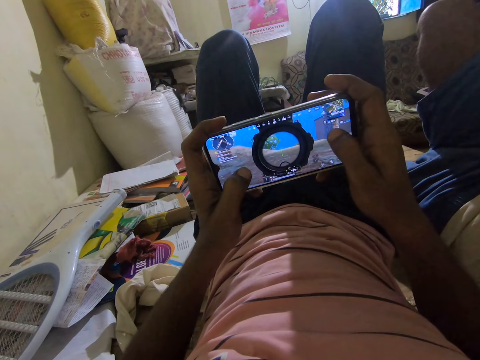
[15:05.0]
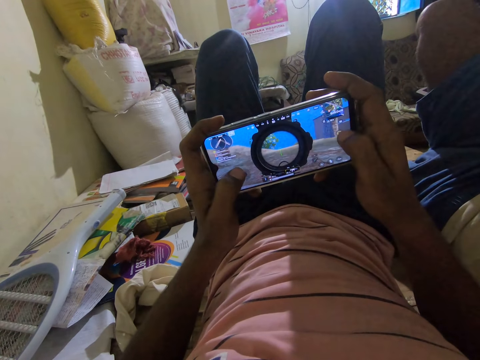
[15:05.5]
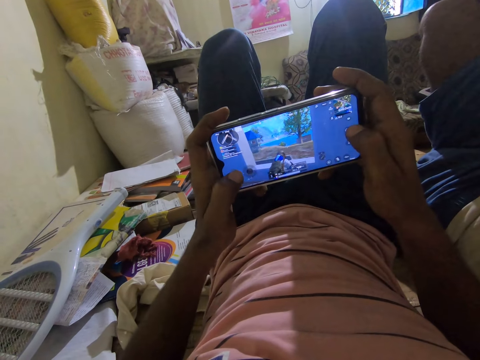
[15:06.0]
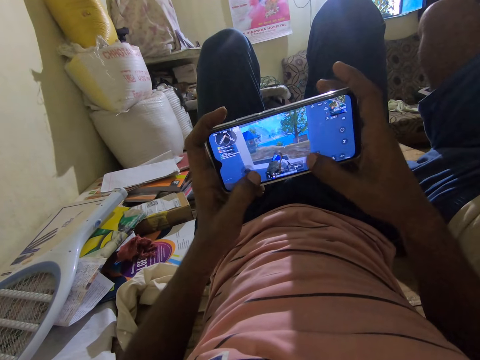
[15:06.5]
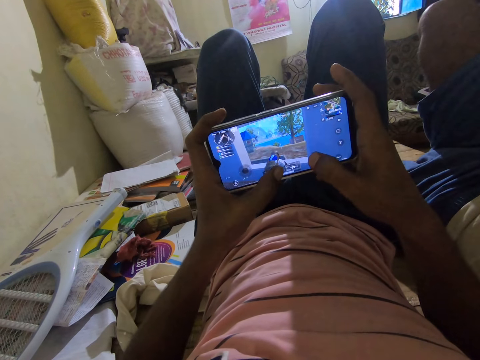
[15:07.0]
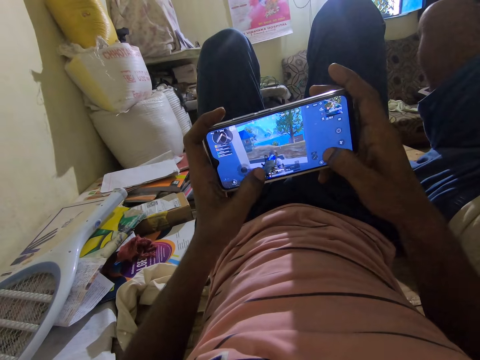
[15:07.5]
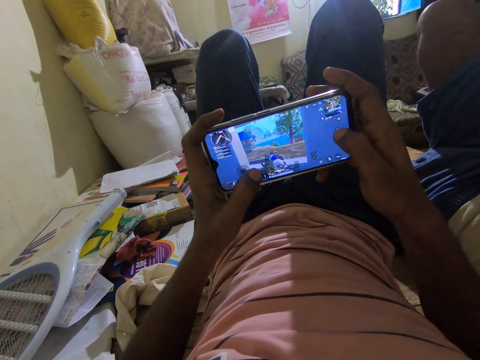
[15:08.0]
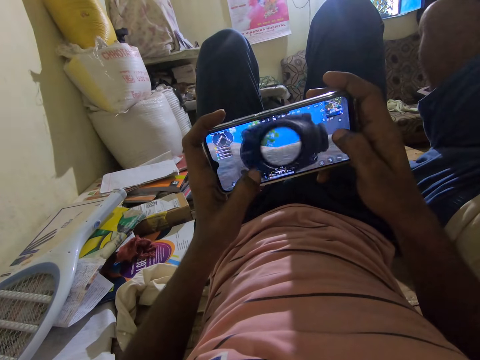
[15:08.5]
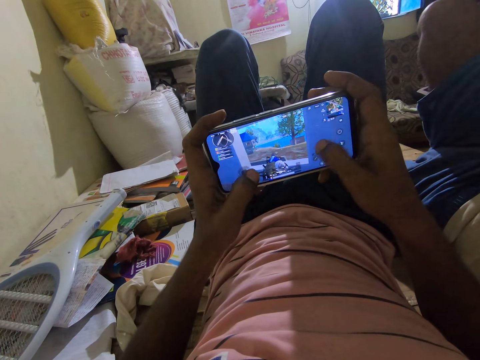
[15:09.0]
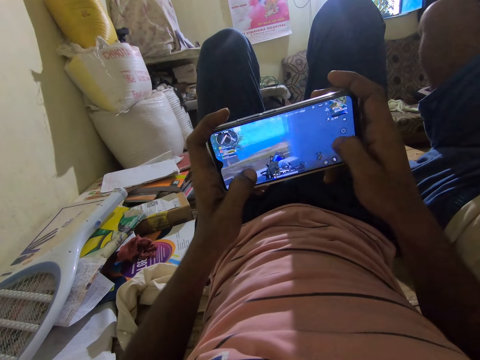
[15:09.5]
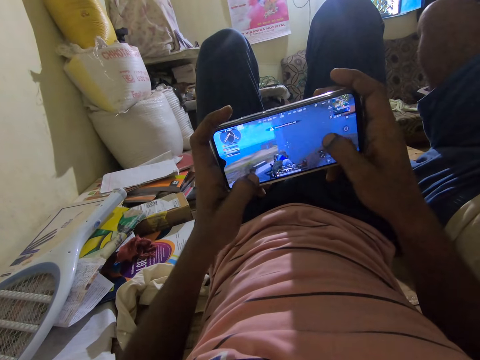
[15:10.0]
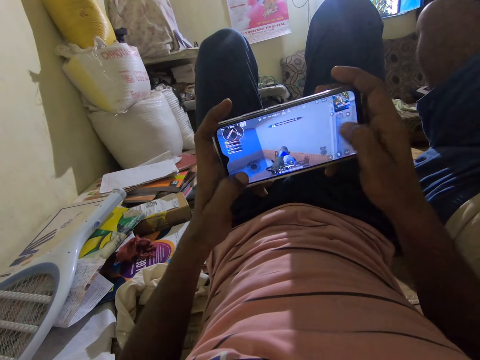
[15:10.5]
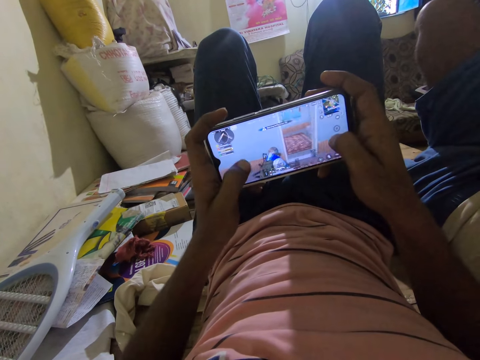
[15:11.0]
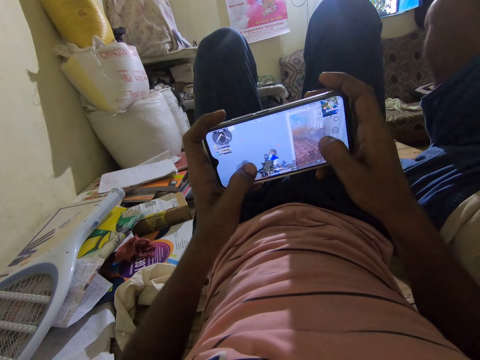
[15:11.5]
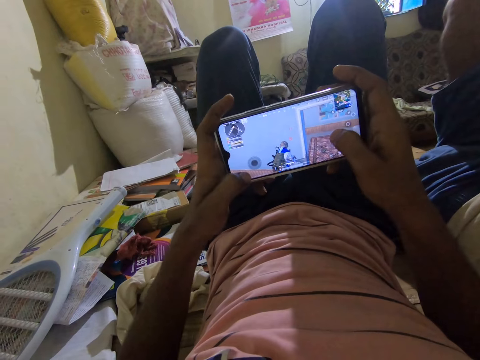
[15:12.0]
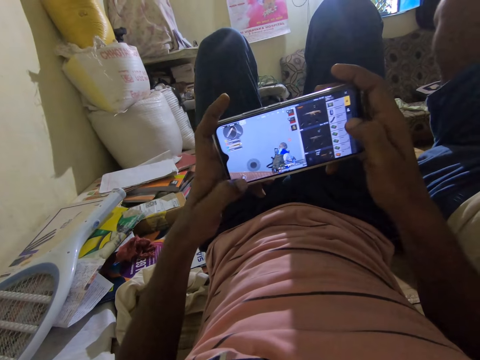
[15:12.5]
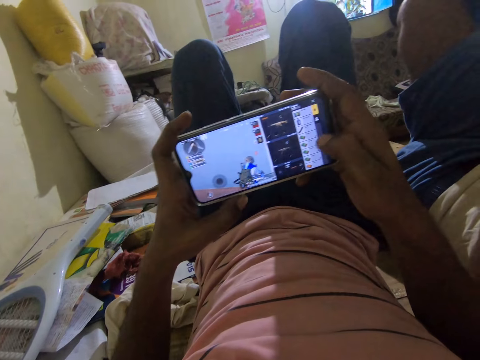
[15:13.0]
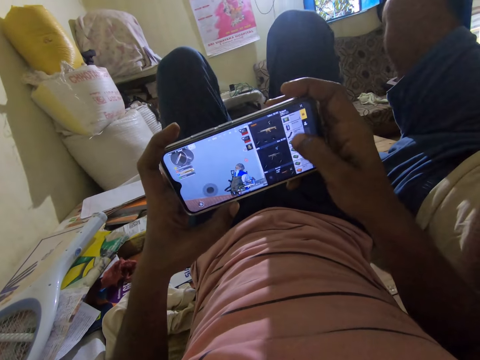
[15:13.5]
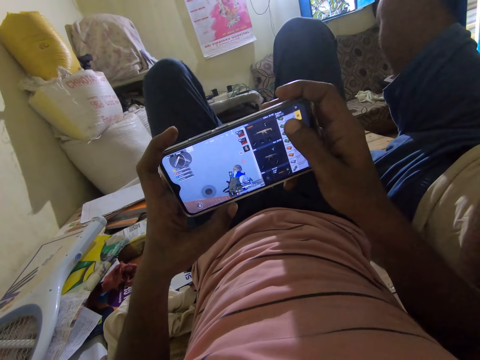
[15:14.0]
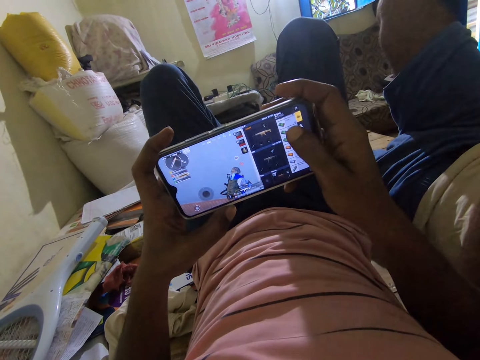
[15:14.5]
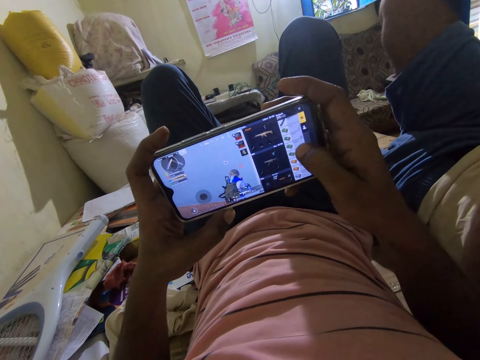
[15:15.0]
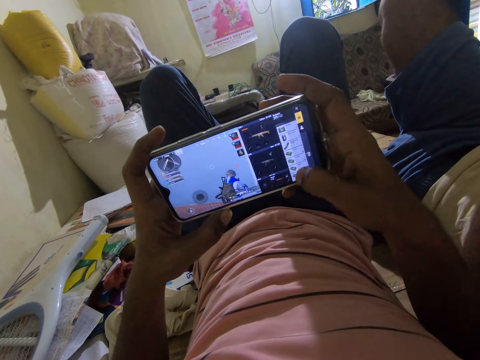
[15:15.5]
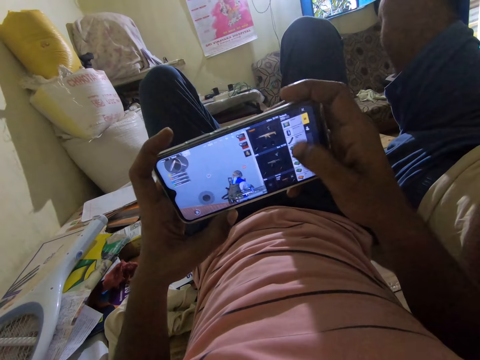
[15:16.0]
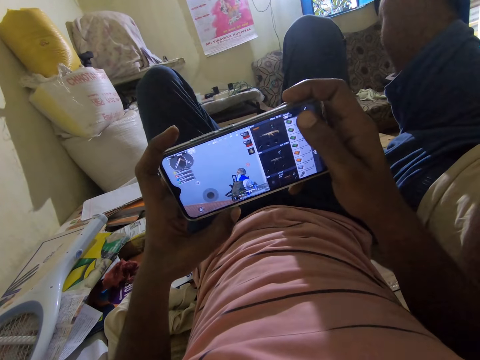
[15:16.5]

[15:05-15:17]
The camera wearer operates the phone.

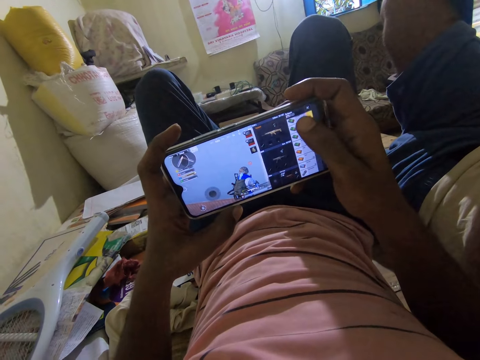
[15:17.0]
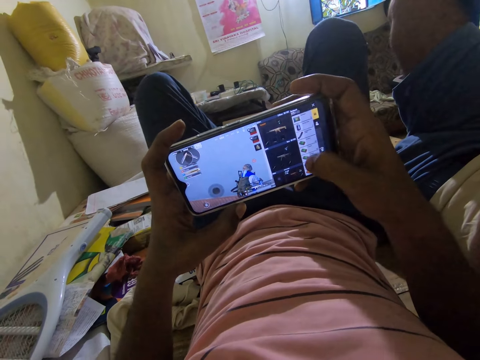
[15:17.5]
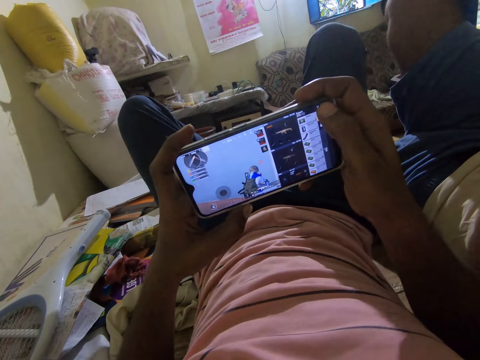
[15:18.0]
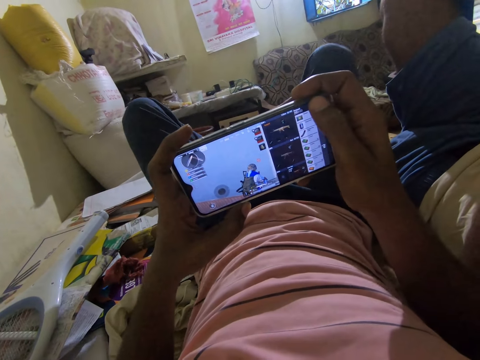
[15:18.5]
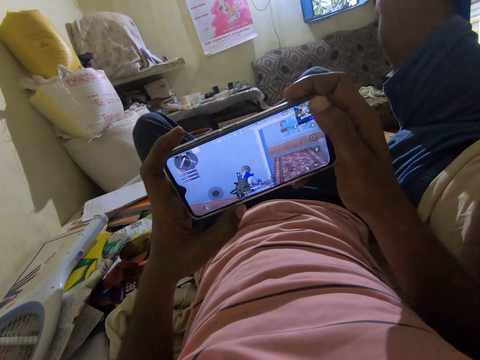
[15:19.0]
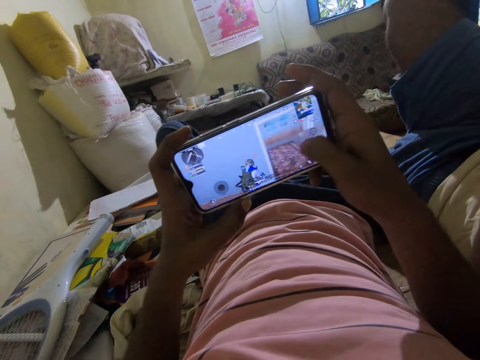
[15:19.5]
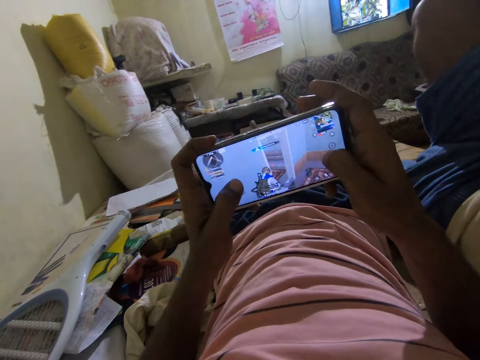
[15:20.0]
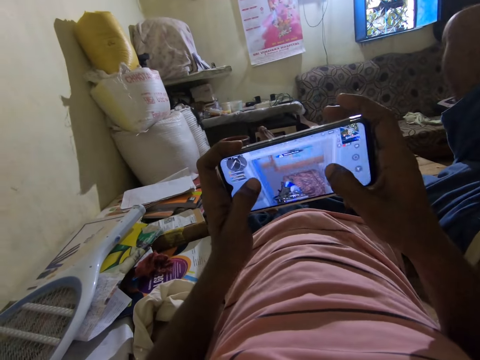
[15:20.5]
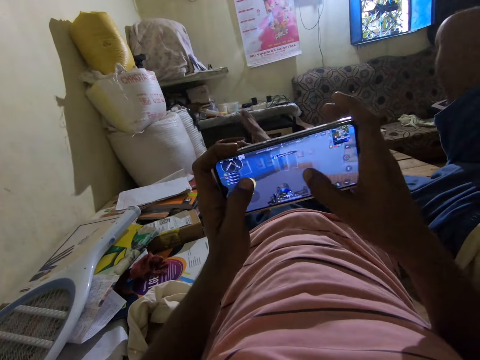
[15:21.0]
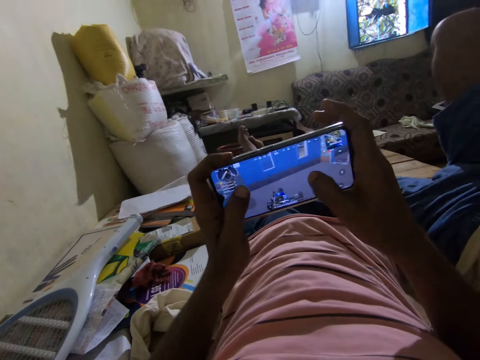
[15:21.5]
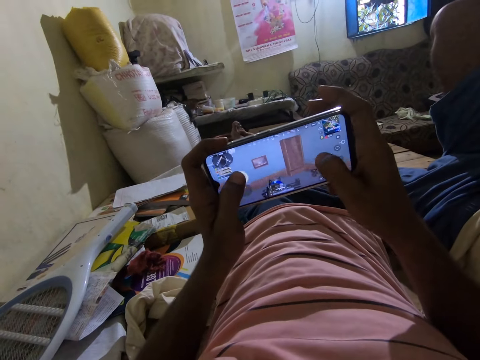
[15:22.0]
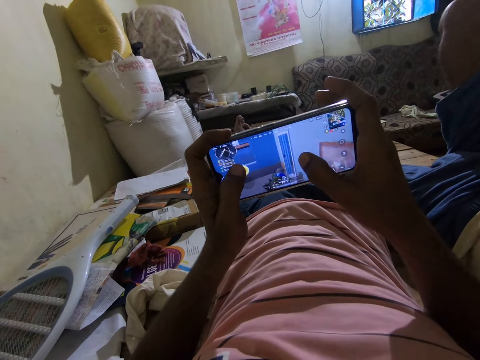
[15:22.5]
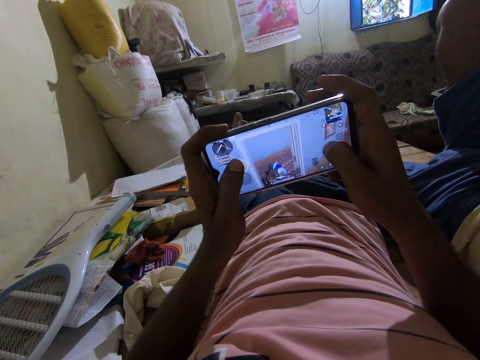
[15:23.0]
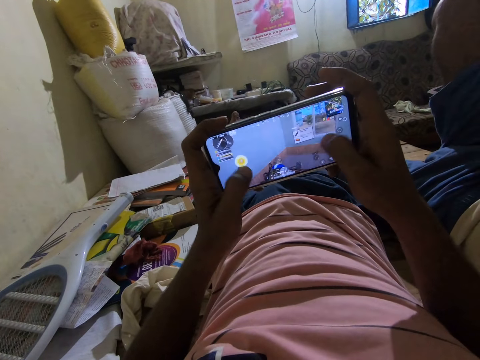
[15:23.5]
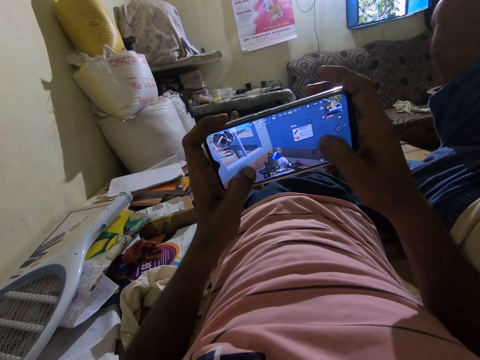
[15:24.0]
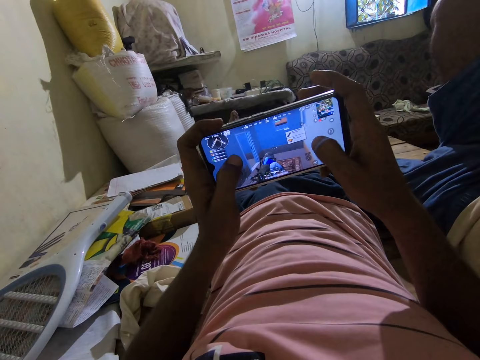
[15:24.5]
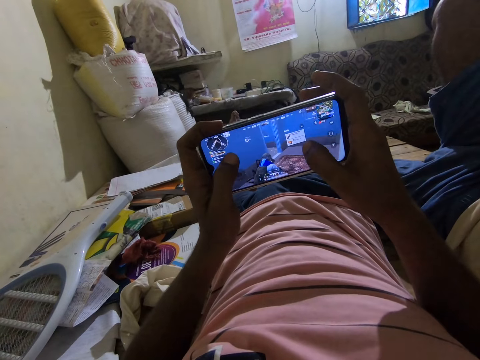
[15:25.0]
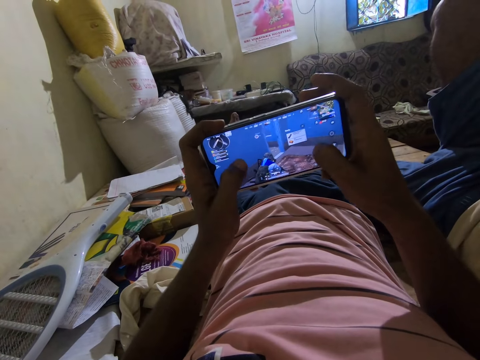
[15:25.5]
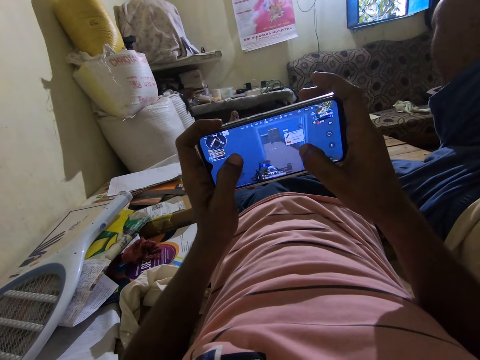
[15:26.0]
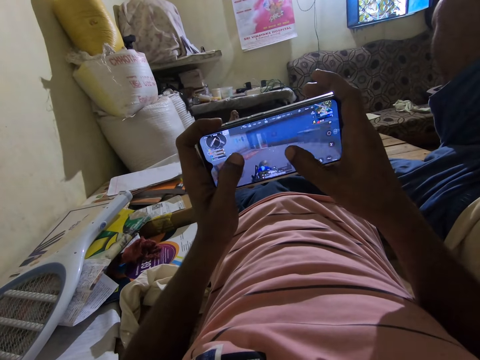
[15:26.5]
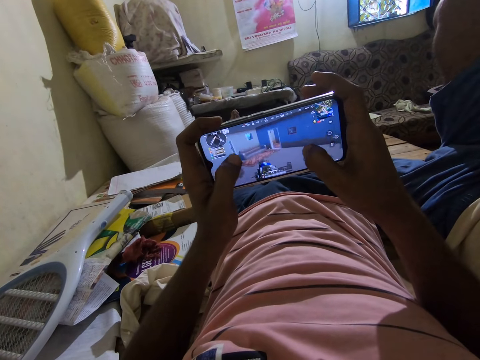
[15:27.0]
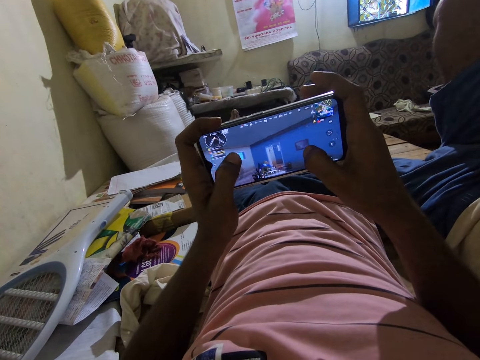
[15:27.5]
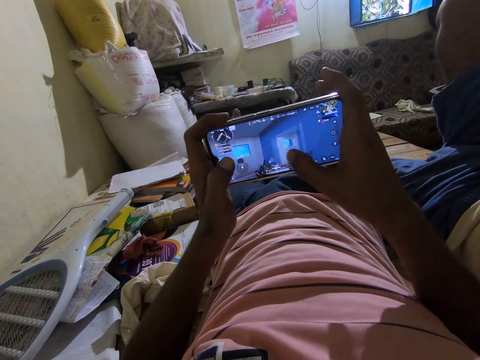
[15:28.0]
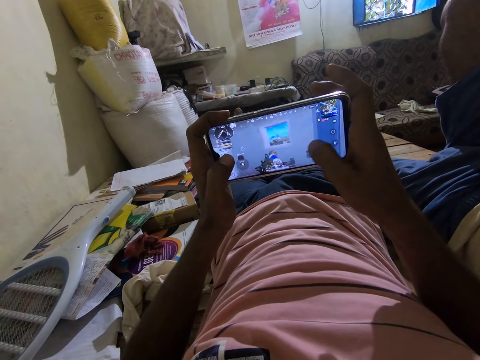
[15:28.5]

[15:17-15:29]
The camera wearer moves the legs. They play a game on the phone.

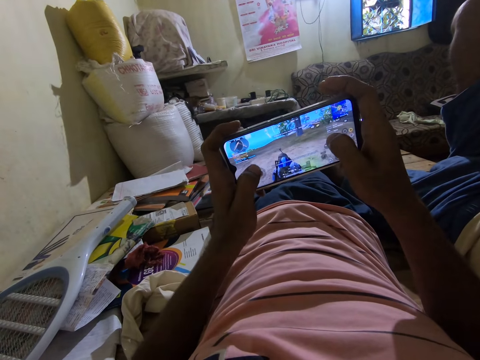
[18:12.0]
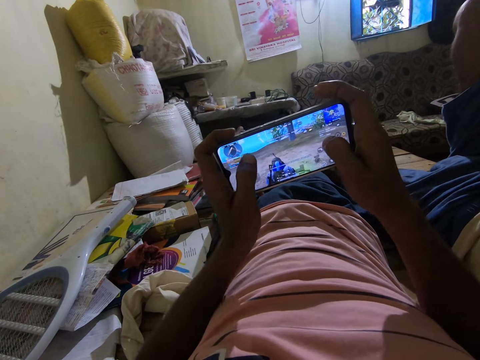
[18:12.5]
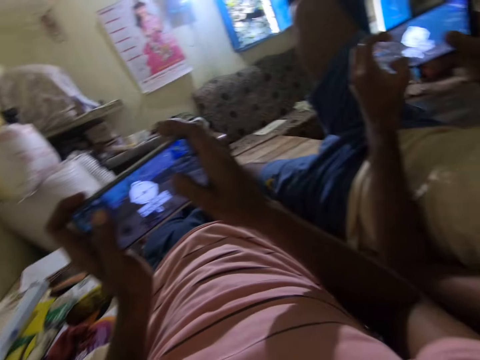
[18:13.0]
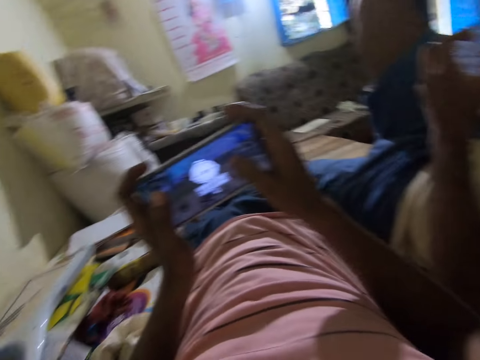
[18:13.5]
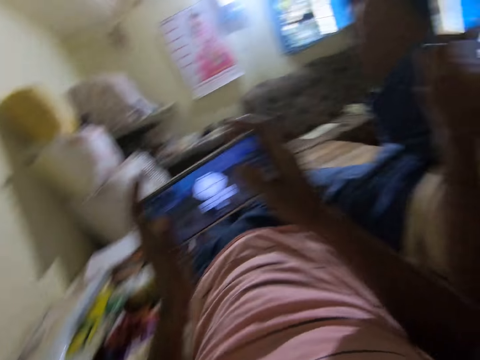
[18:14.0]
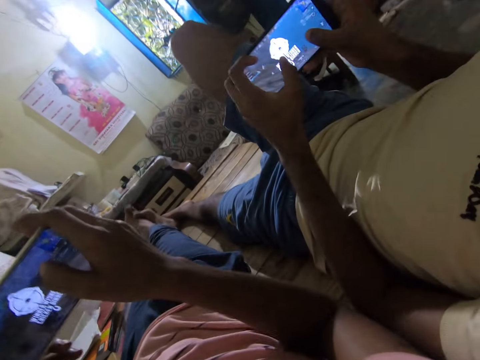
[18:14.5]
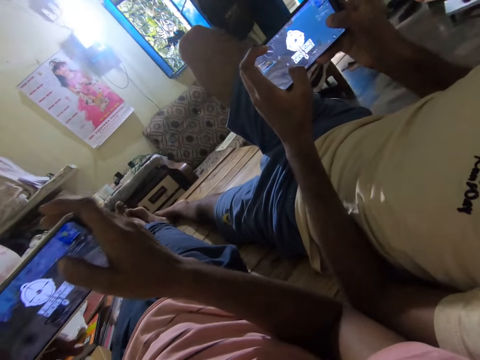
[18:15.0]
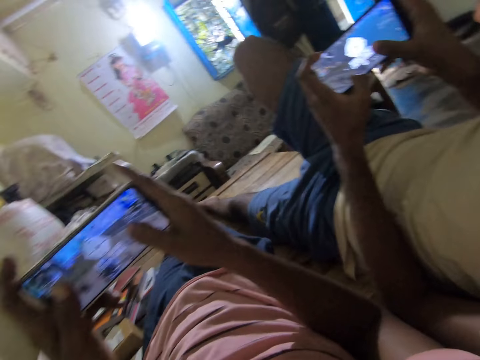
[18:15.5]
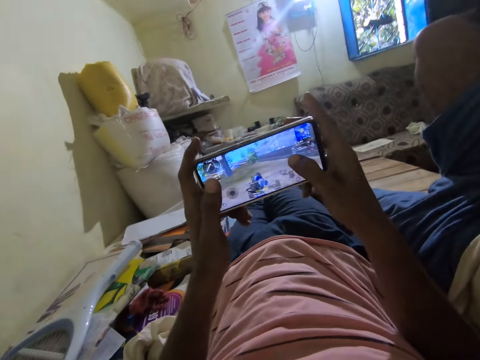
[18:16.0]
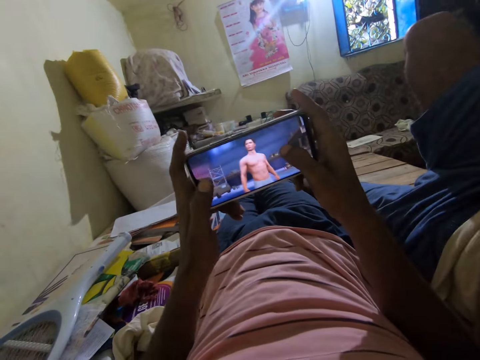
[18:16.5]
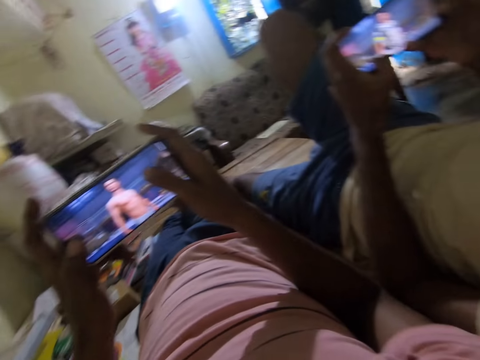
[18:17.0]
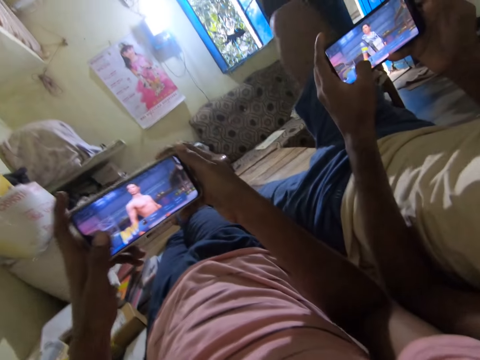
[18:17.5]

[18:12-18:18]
The camera wearer looks around. A person plays a game on the phone. The camera wearer plays a game on the phone.
